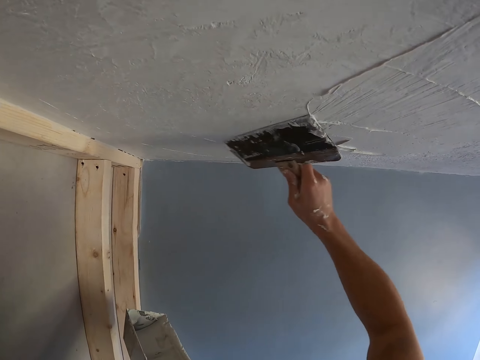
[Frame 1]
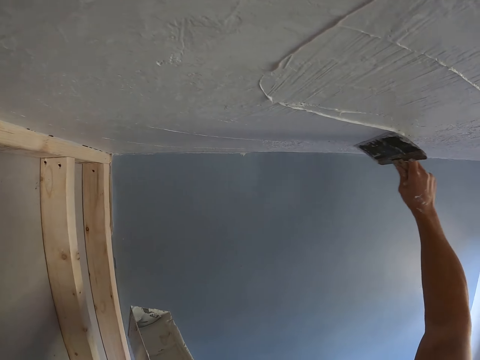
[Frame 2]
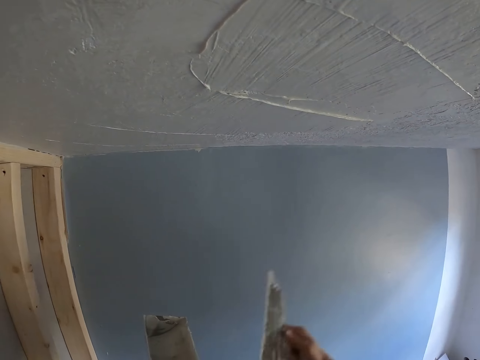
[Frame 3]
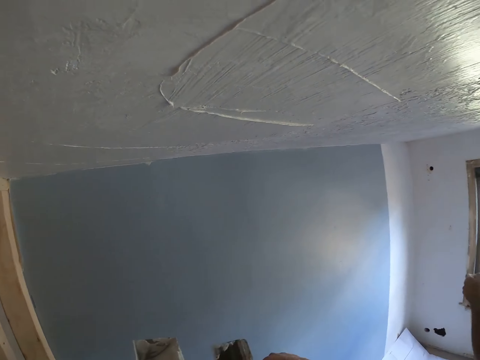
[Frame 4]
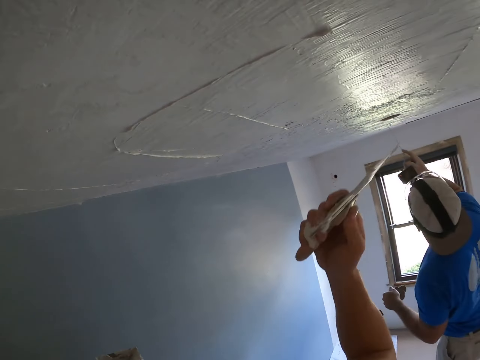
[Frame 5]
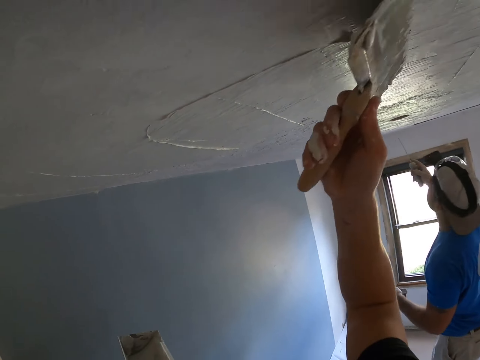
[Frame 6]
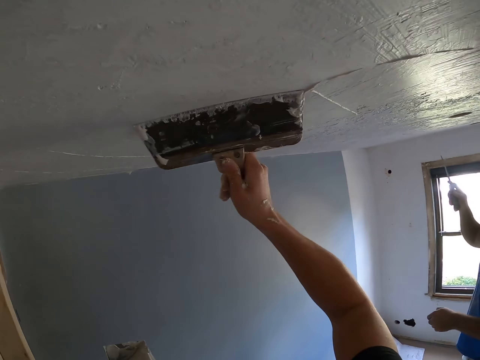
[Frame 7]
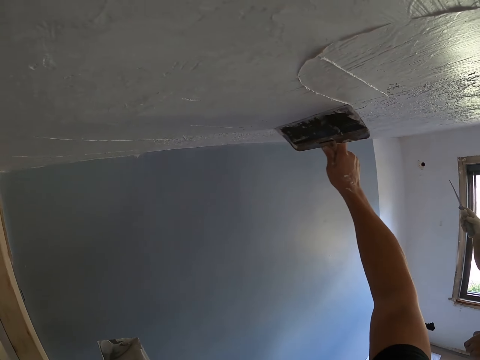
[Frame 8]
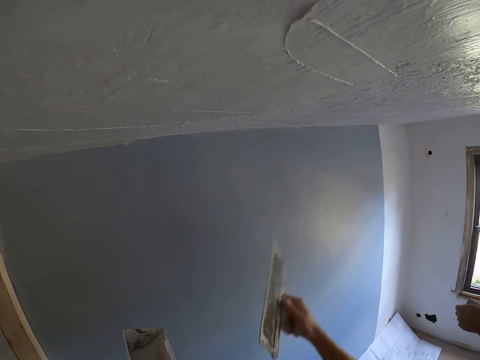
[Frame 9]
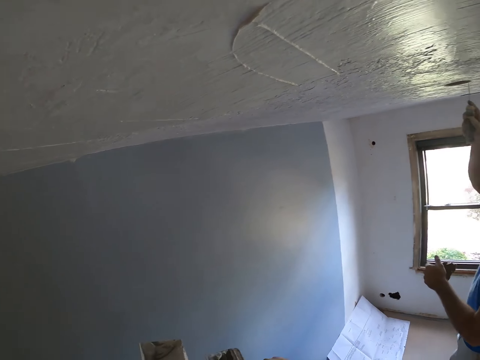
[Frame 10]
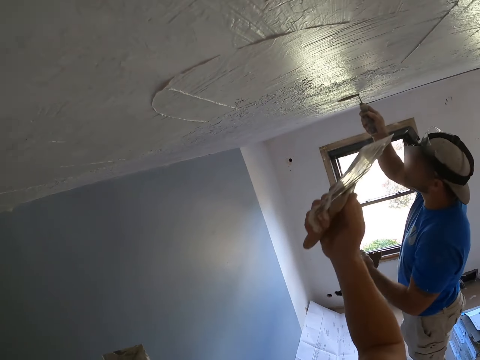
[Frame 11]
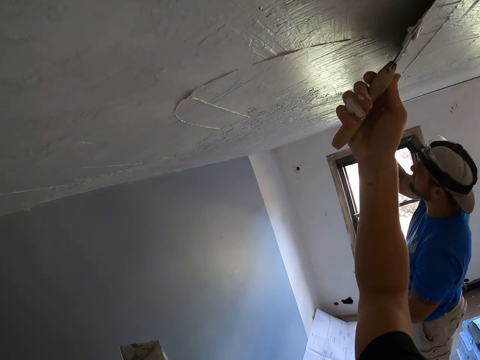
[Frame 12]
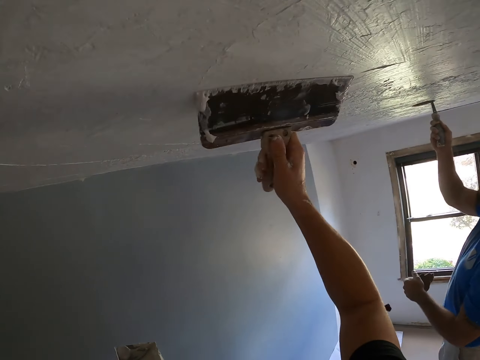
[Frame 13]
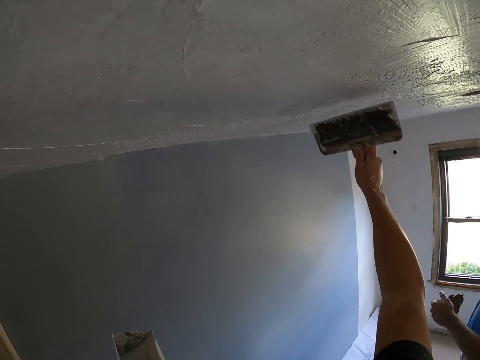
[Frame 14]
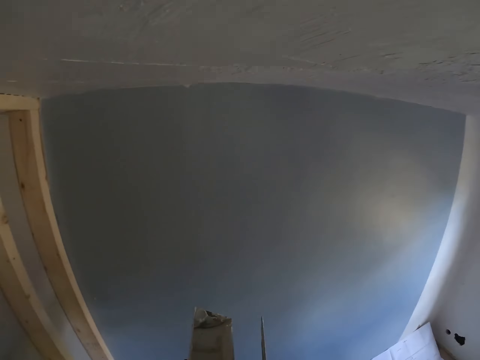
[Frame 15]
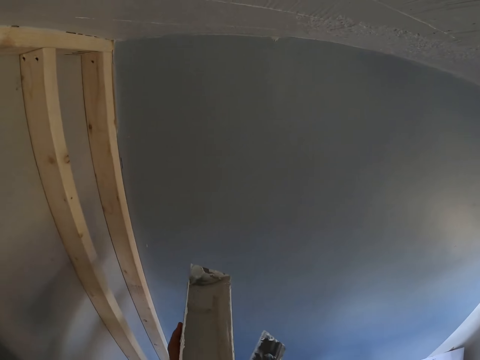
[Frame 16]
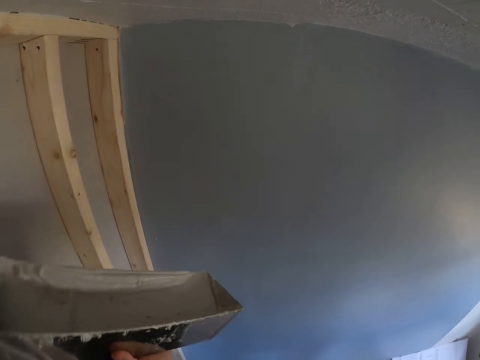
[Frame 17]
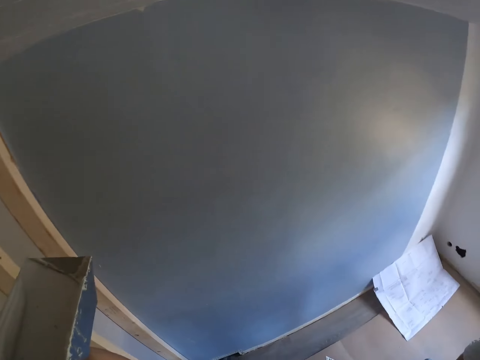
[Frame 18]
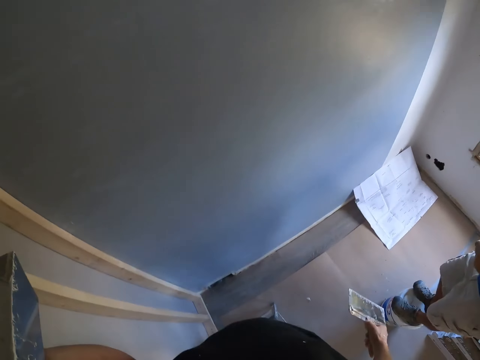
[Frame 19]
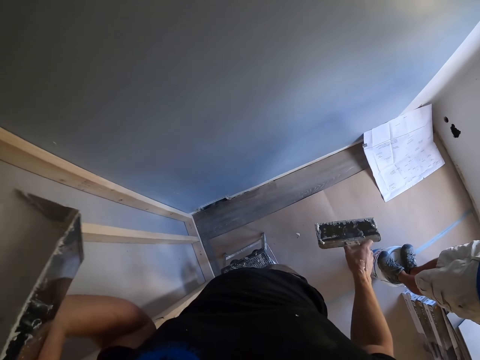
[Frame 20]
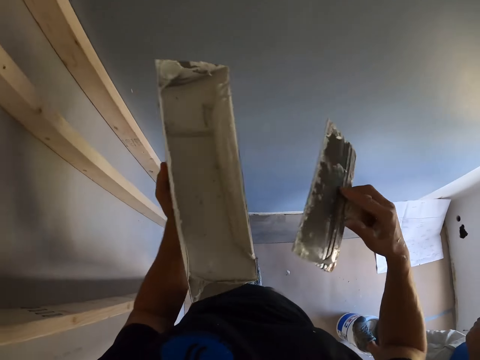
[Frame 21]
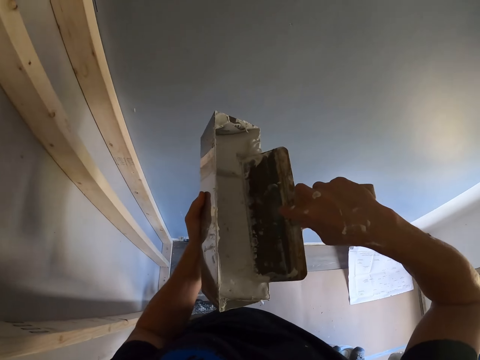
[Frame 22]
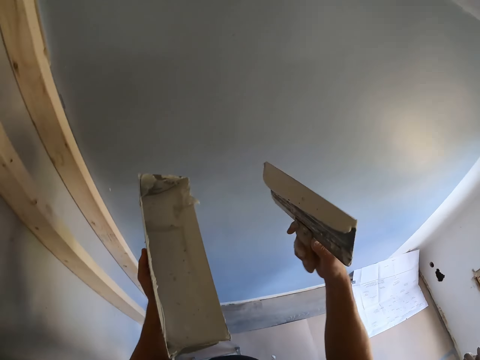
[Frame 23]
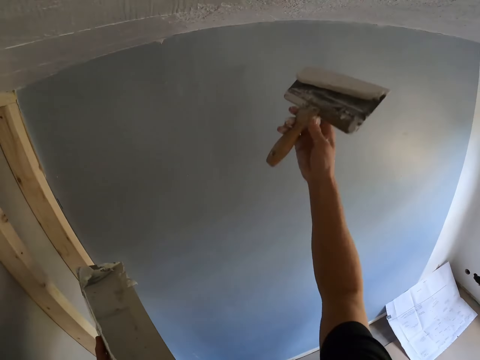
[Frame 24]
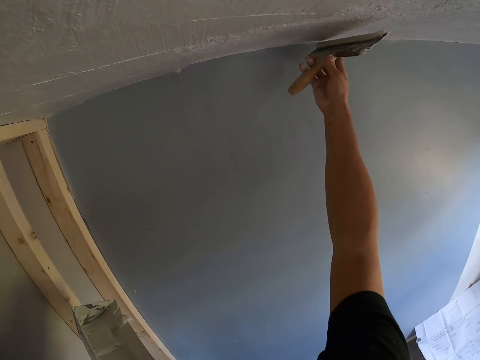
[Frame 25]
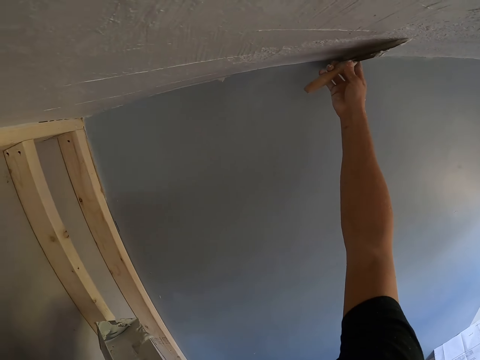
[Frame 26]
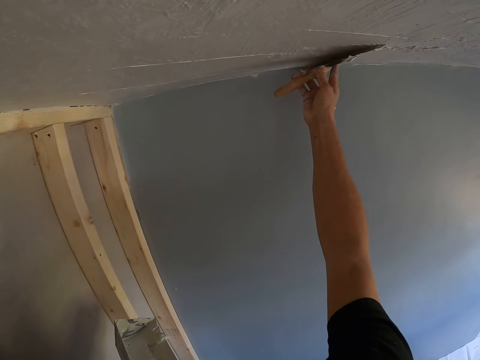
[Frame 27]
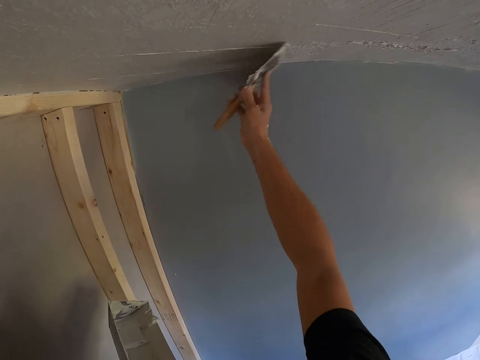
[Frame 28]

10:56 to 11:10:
The camera wearer plasters the ceiling with a plastering spatula. They remove excess paint from the spatula. They apply filler on the roof with a scraper. They apply filler on the roof with the scraper again. A man drills a hole on the roof with a screwdriver. The camera wearer removes a little filler from the scraper onto a filler container. They look around the house, hold the container with filler and hold the scraper with filler. They dip the scraper in the filler container. They apply filler on the roof with the scraper.

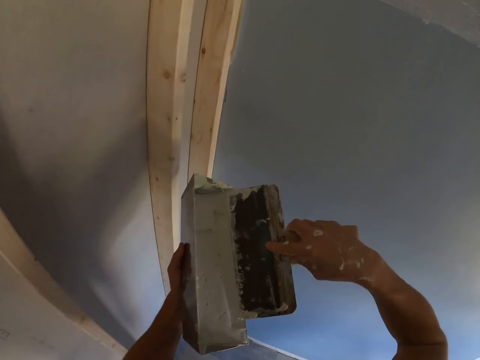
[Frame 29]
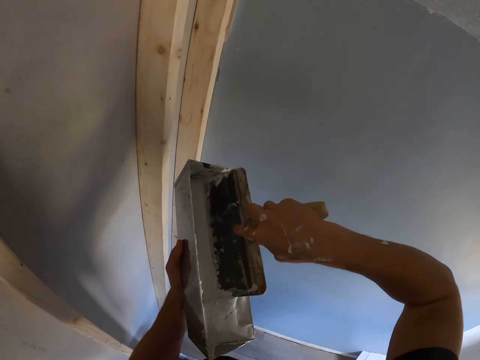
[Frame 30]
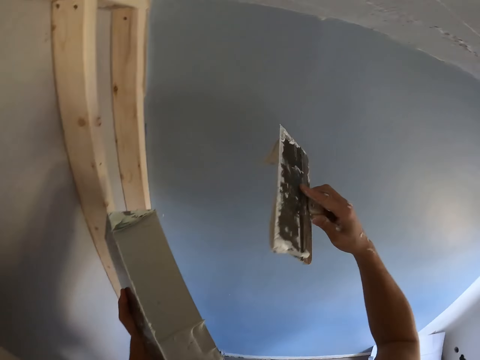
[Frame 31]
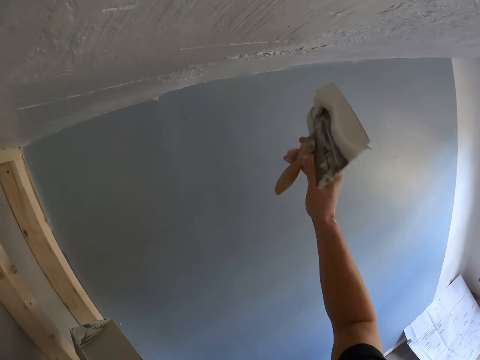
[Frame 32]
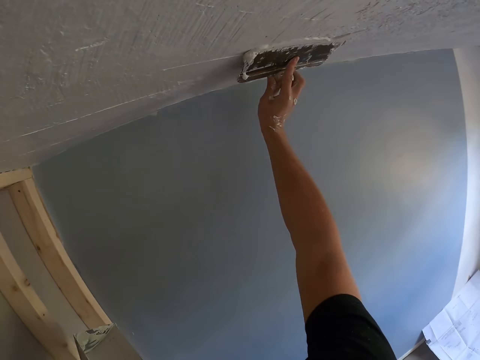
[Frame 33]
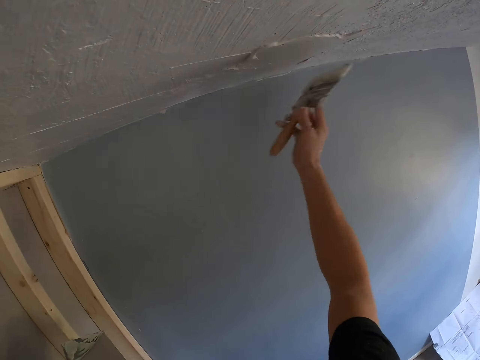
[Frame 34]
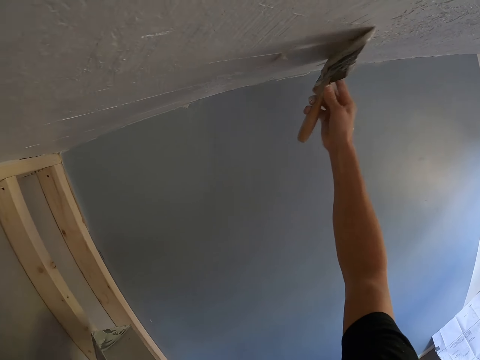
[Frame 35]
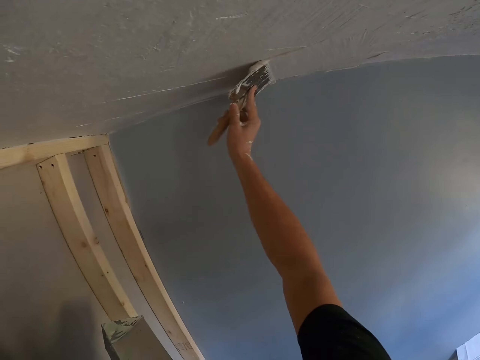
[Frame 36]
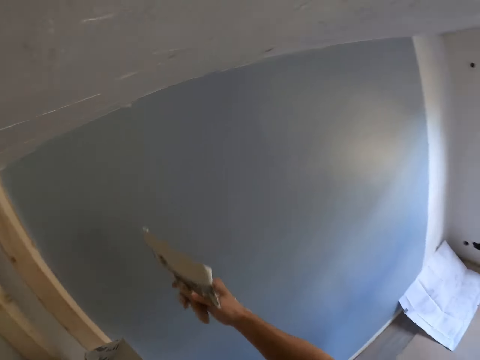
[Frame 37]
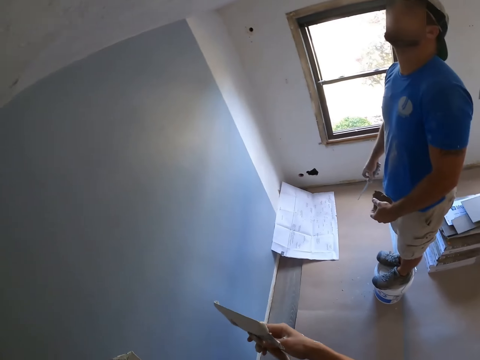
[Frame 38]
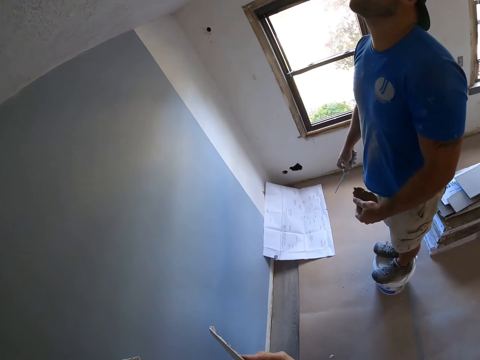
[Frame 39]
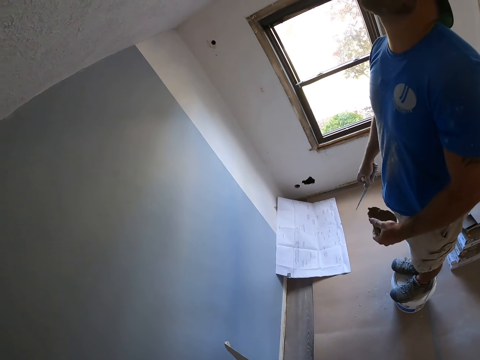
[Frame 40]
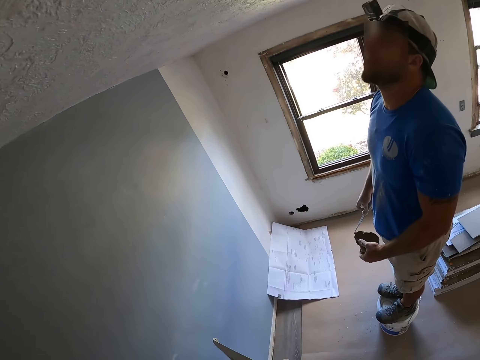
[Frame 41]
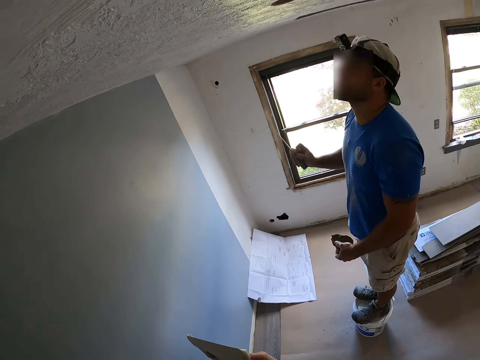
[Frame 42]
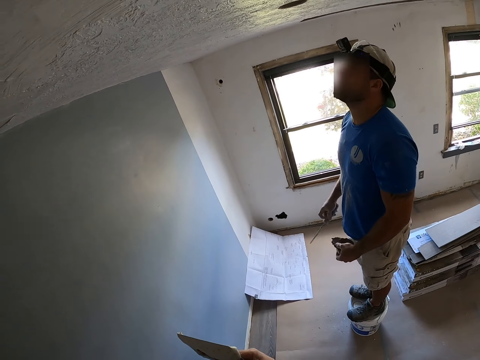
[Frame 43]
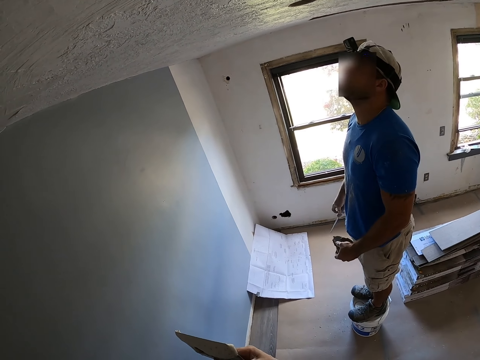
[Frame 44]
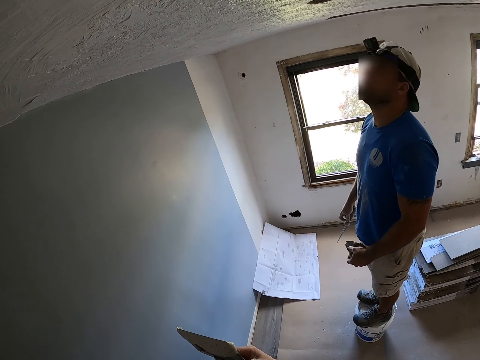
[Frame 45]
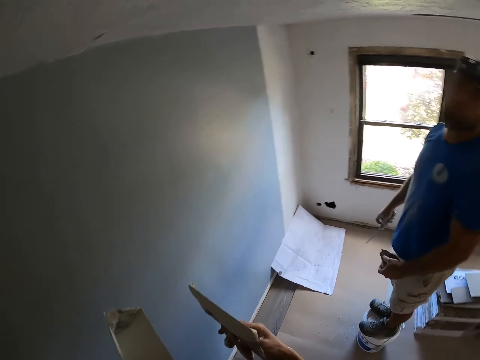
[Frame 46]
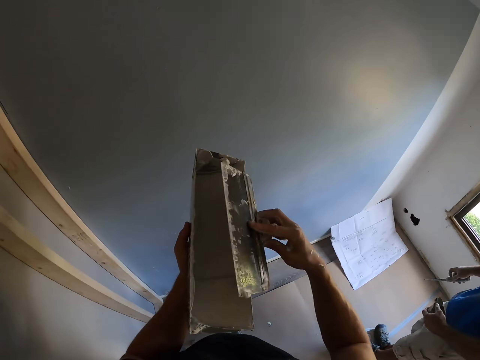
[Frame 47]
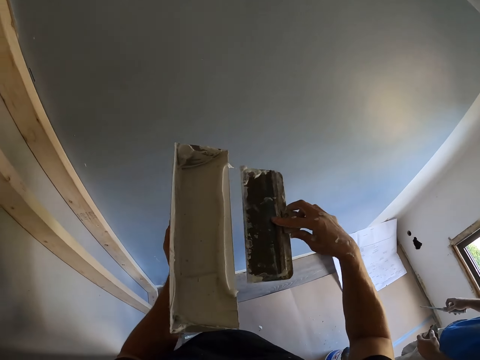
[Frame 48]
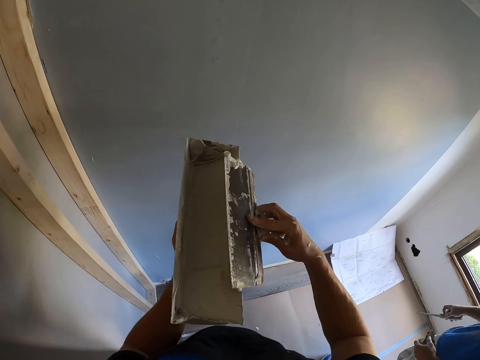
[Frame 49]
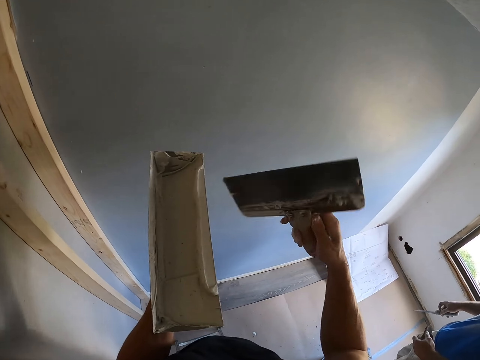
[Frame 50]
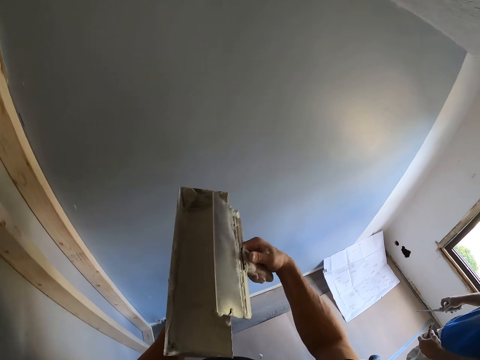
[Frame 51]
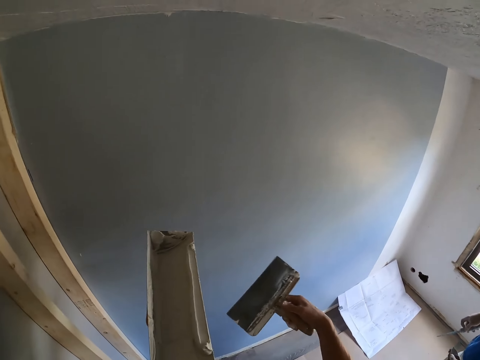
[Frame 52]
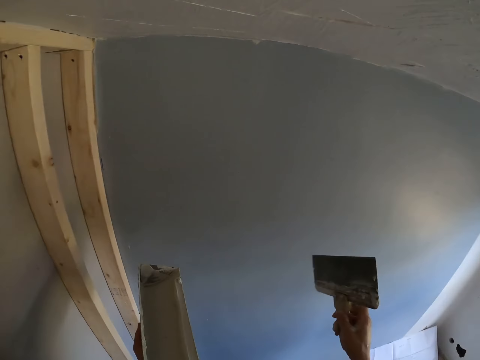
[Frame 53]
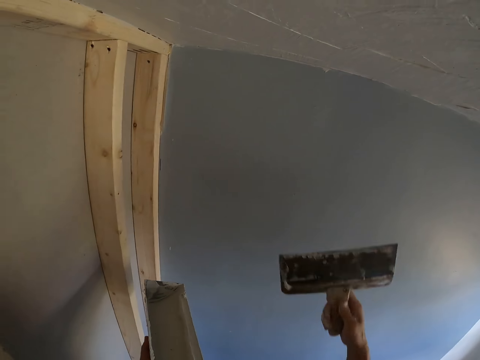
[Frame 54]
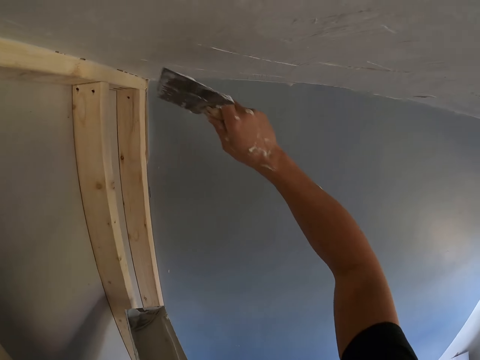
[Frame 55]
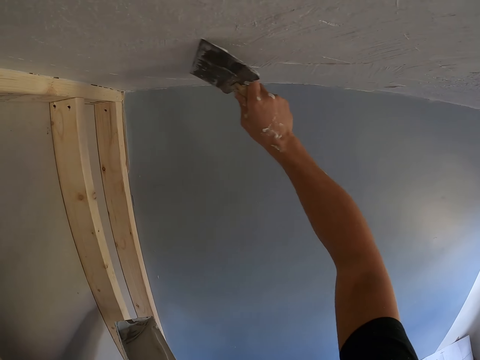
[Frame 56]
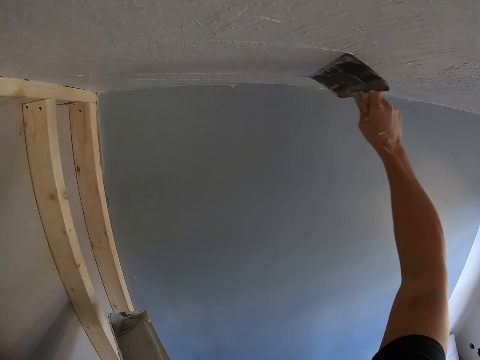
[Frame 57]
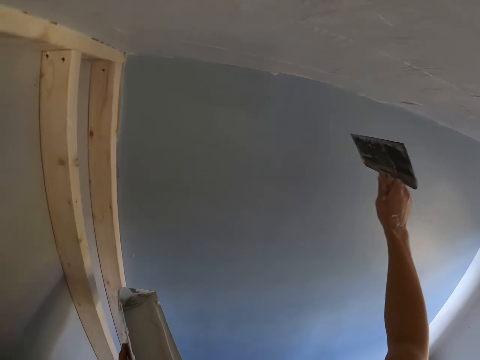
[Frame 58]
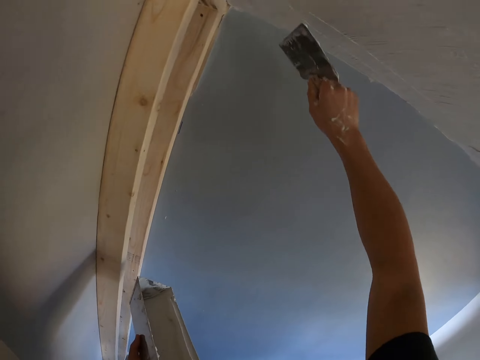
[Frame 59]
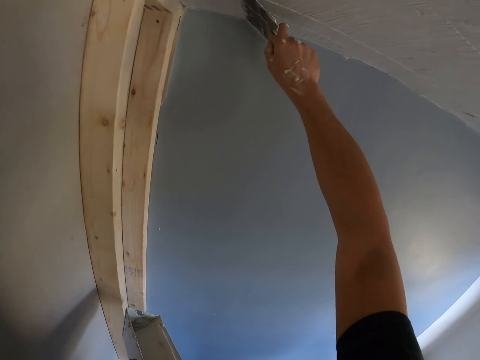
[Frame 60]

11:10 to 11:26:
The camera wearer dips a scraper in a filler container. They apply filler on the roof with the scraper. They converse with a man. The man holds a screwdriver and something. The camera wearer looks at the man. They remove a little filler from the scraper onto the filler container. They plaster the ceiling with a plastering spatula. They scrape off excess filler.
